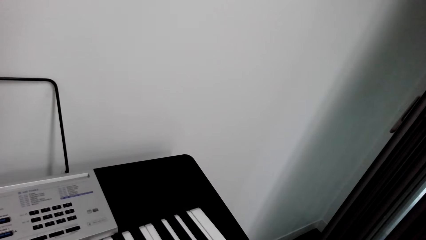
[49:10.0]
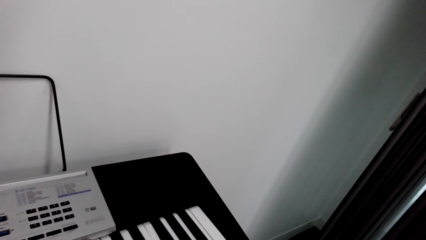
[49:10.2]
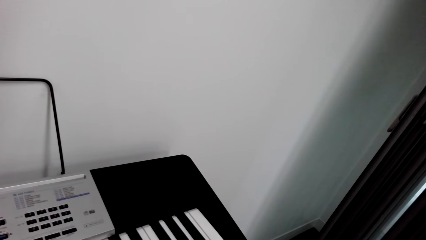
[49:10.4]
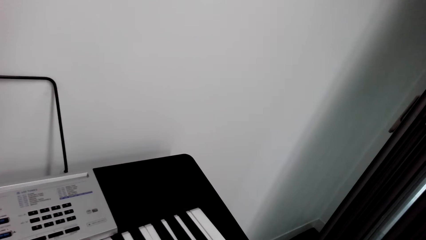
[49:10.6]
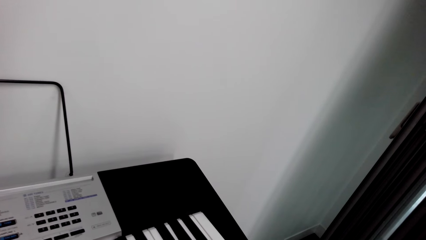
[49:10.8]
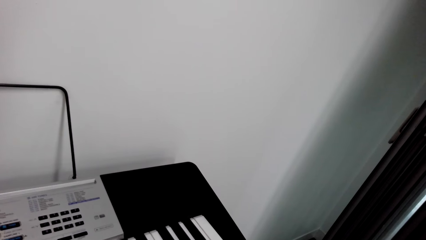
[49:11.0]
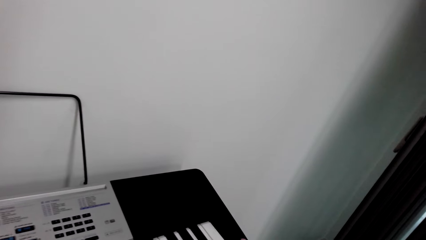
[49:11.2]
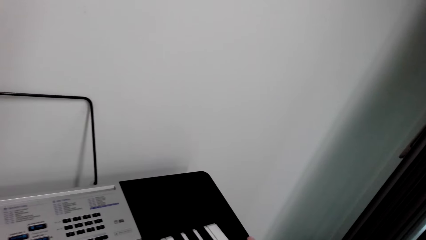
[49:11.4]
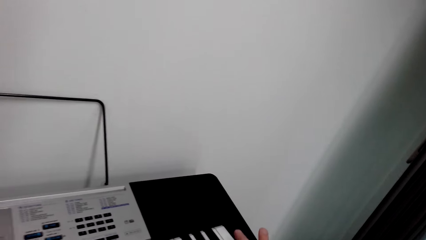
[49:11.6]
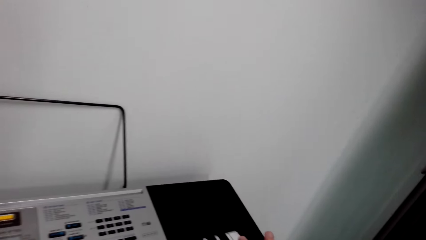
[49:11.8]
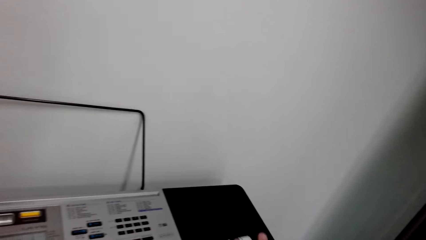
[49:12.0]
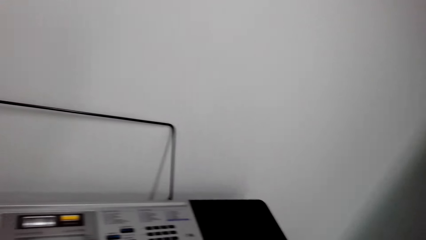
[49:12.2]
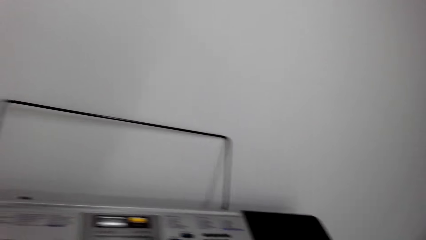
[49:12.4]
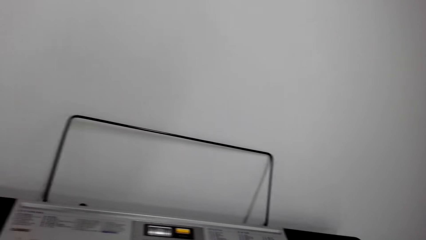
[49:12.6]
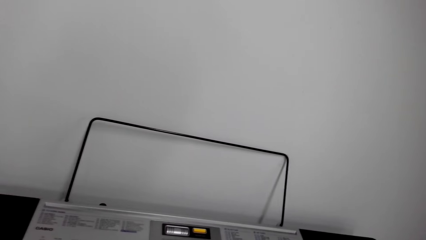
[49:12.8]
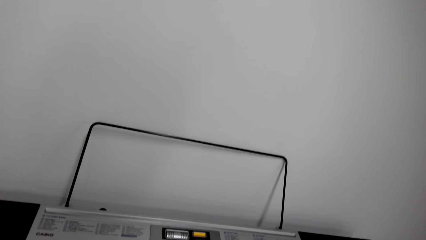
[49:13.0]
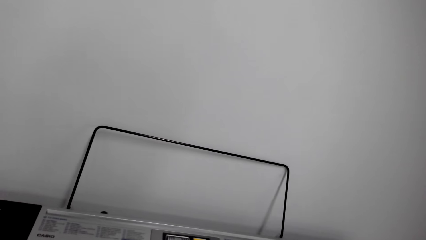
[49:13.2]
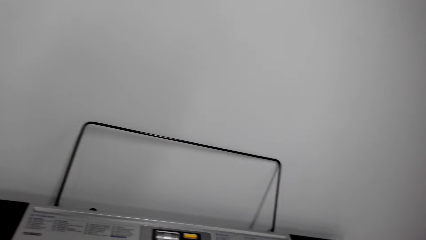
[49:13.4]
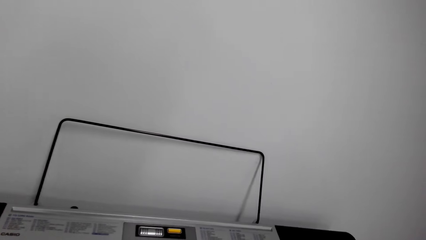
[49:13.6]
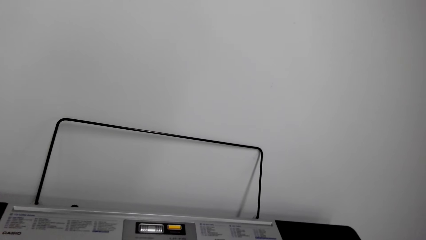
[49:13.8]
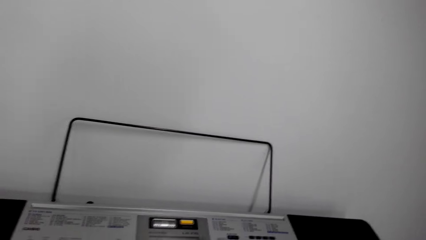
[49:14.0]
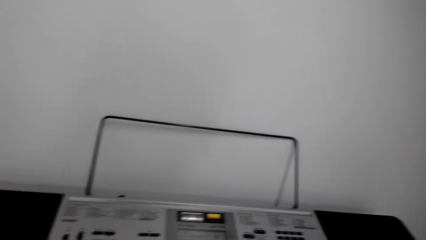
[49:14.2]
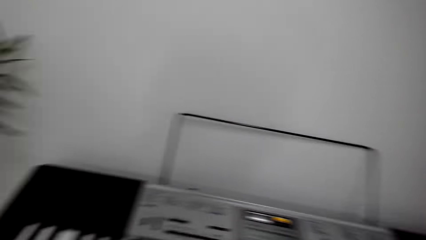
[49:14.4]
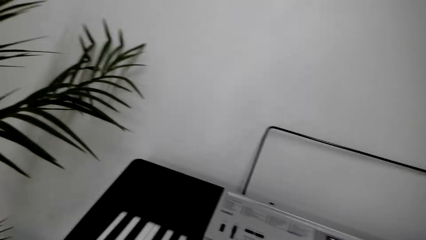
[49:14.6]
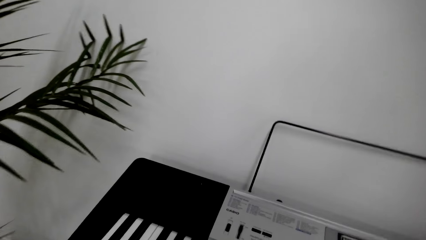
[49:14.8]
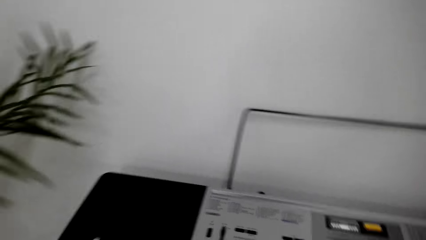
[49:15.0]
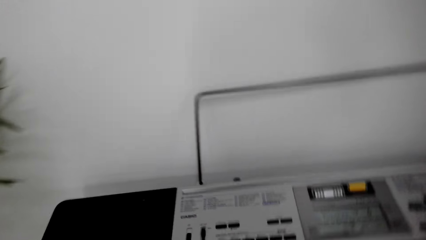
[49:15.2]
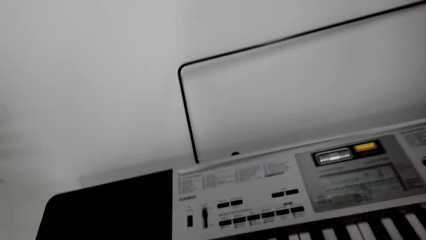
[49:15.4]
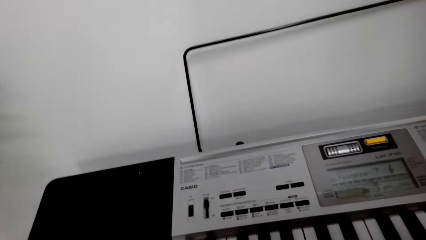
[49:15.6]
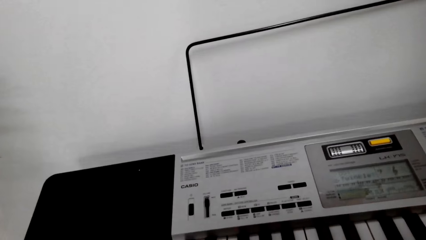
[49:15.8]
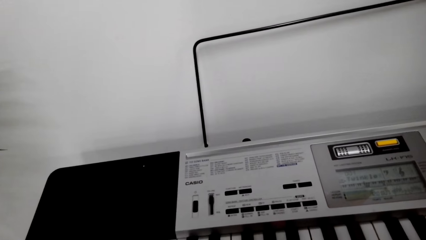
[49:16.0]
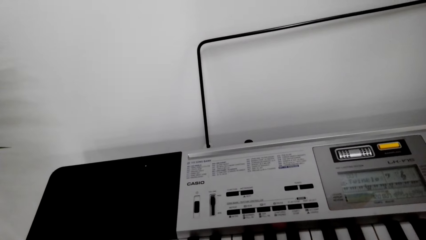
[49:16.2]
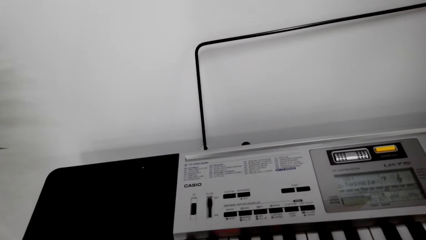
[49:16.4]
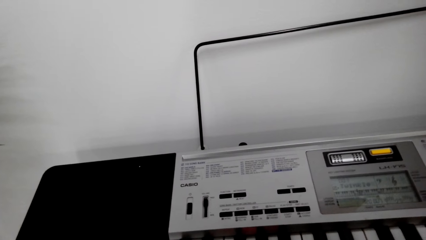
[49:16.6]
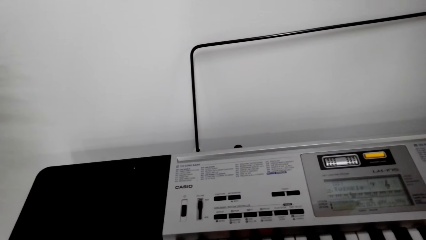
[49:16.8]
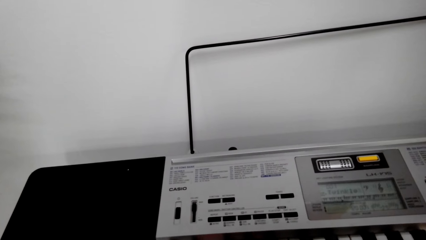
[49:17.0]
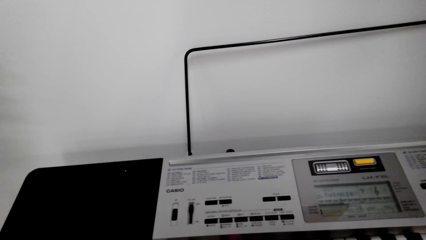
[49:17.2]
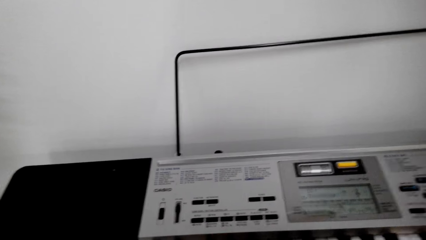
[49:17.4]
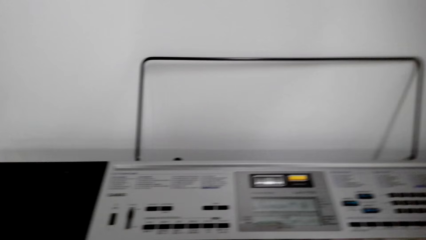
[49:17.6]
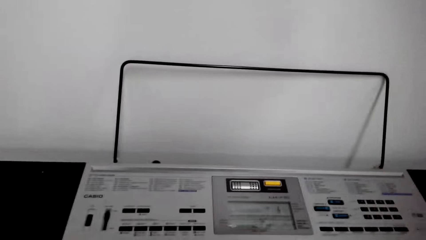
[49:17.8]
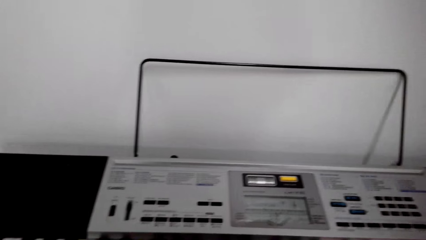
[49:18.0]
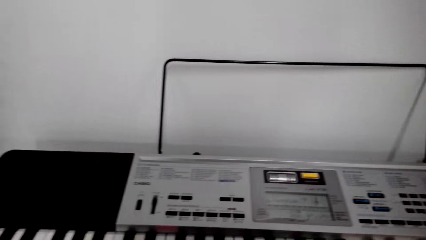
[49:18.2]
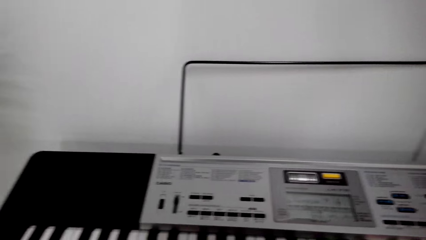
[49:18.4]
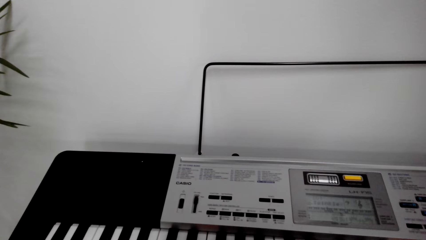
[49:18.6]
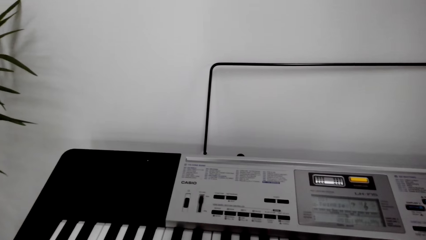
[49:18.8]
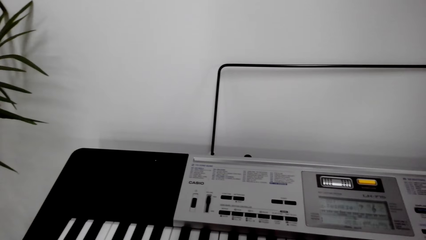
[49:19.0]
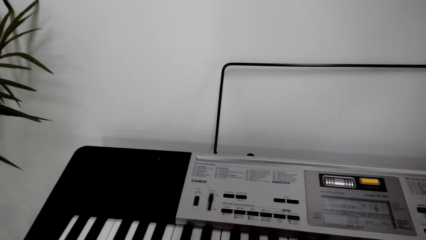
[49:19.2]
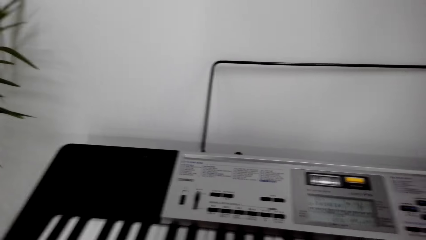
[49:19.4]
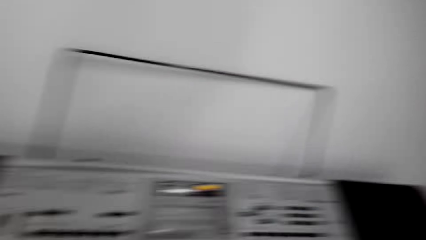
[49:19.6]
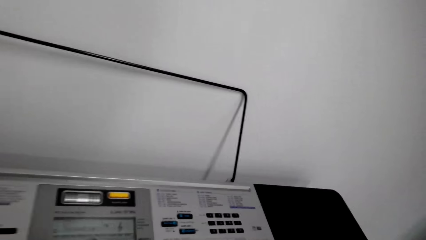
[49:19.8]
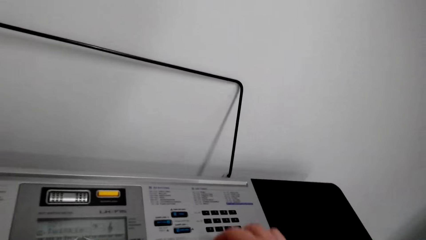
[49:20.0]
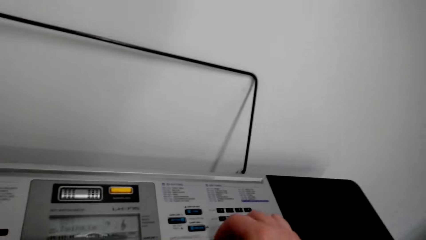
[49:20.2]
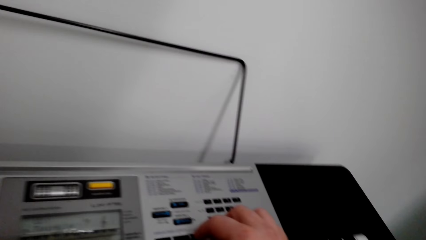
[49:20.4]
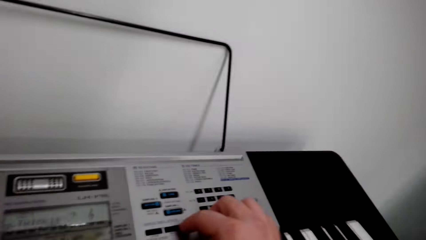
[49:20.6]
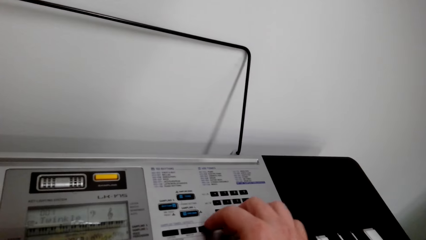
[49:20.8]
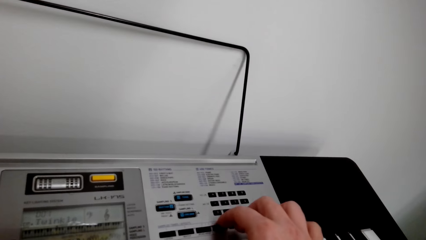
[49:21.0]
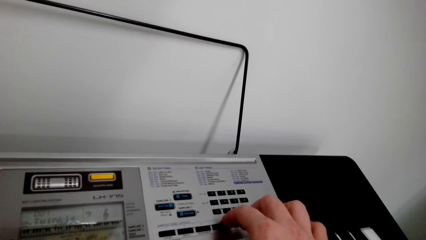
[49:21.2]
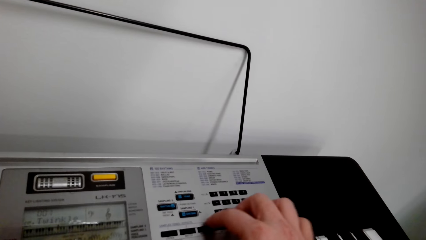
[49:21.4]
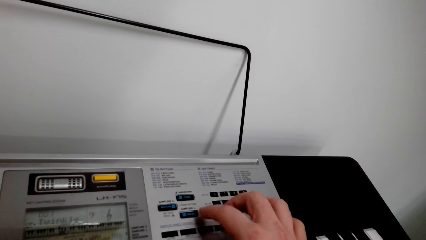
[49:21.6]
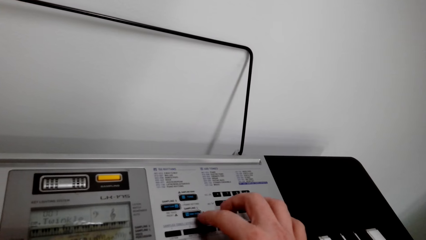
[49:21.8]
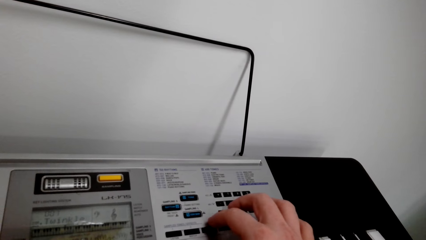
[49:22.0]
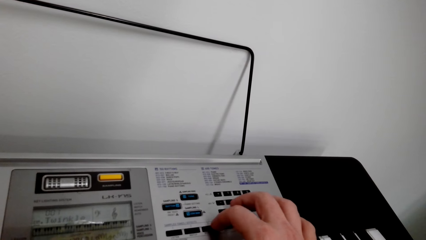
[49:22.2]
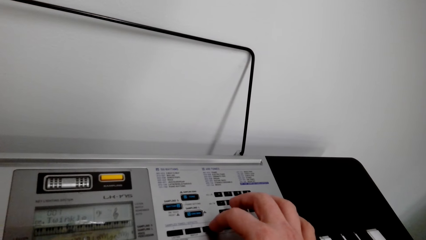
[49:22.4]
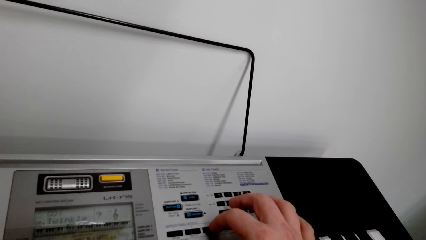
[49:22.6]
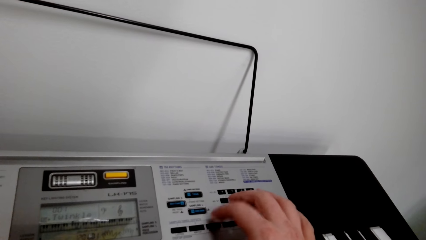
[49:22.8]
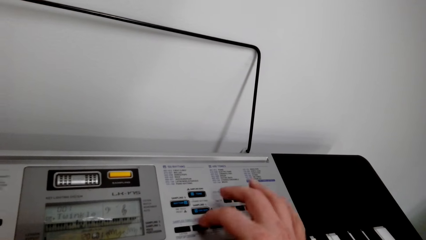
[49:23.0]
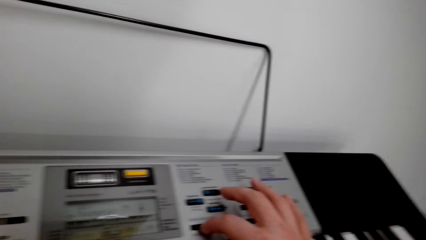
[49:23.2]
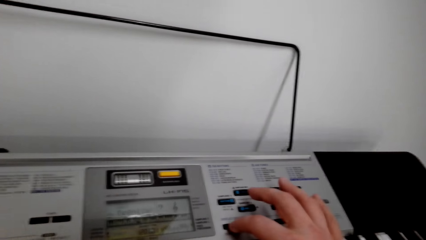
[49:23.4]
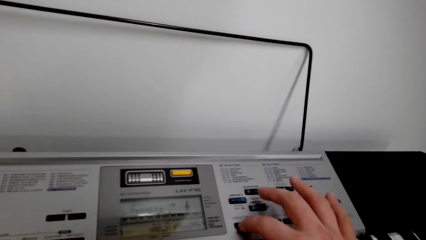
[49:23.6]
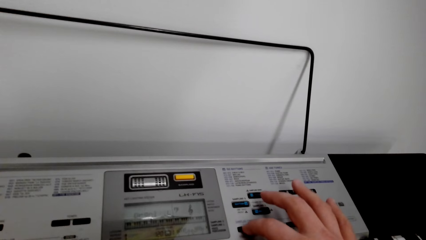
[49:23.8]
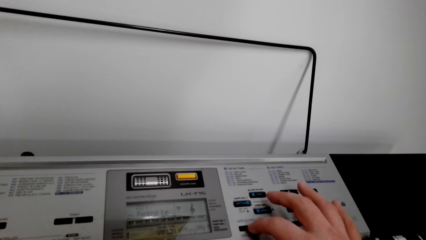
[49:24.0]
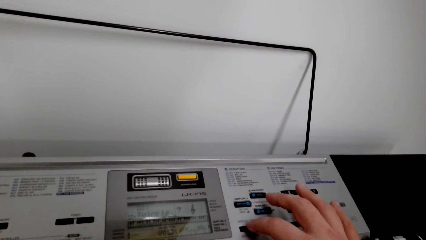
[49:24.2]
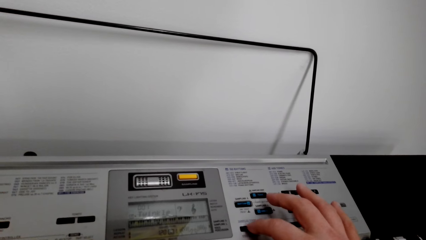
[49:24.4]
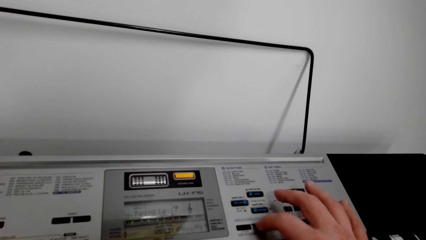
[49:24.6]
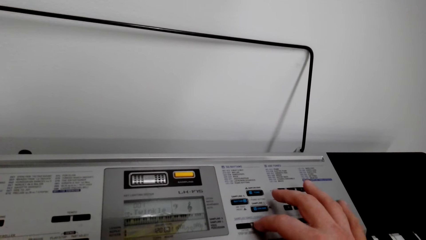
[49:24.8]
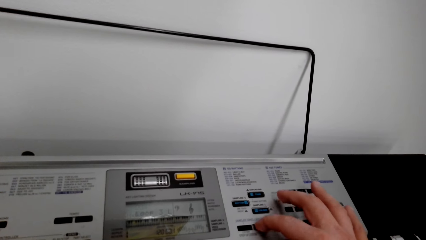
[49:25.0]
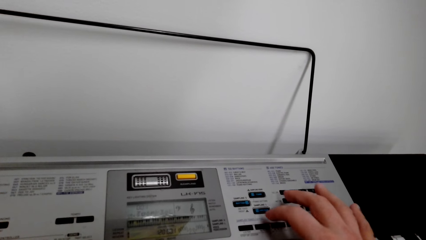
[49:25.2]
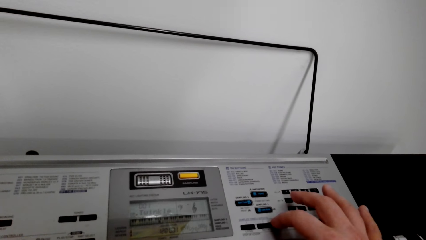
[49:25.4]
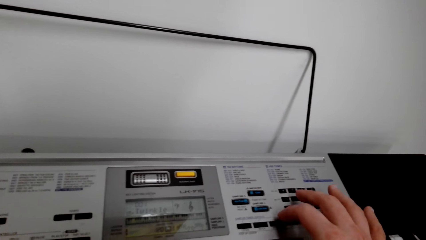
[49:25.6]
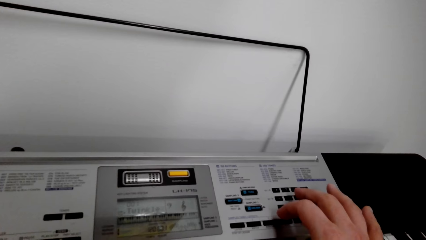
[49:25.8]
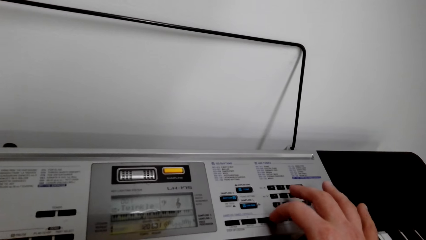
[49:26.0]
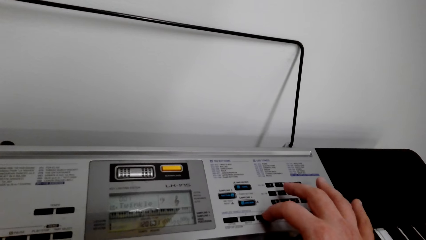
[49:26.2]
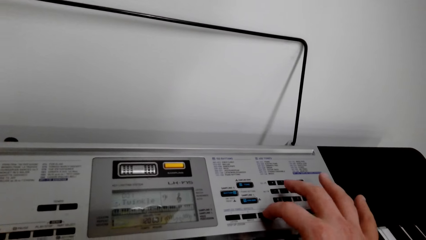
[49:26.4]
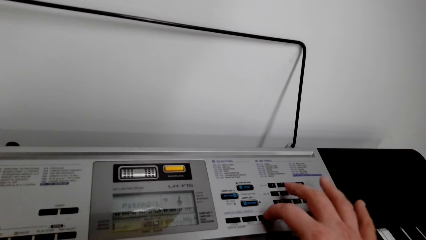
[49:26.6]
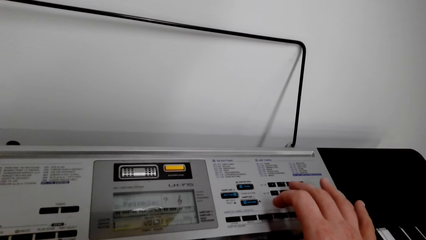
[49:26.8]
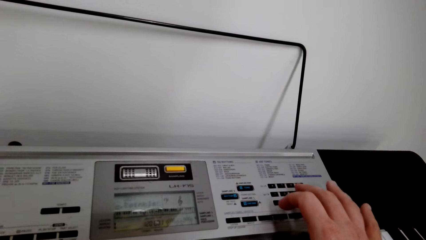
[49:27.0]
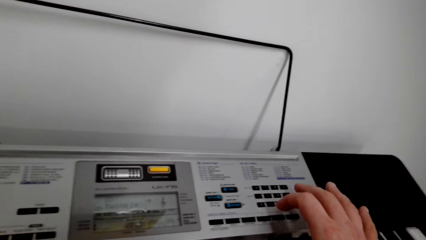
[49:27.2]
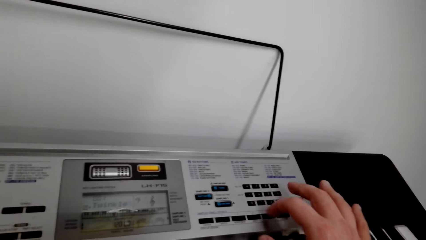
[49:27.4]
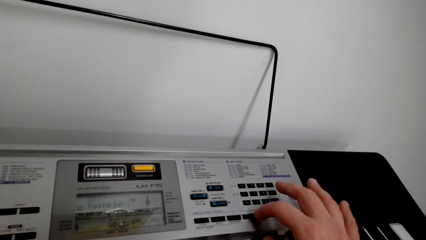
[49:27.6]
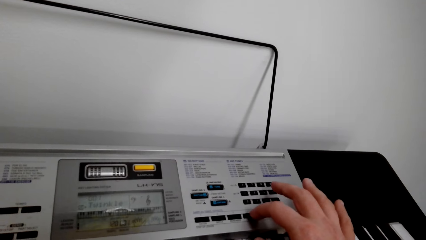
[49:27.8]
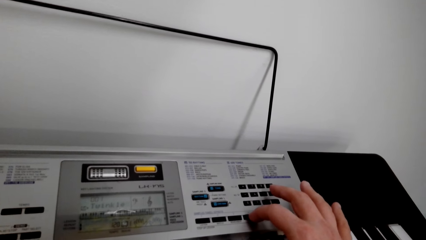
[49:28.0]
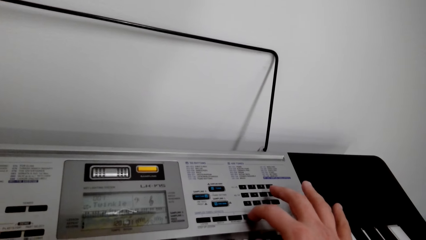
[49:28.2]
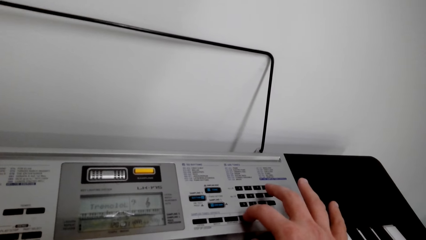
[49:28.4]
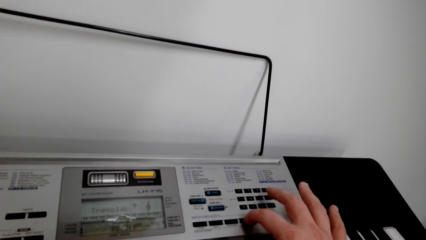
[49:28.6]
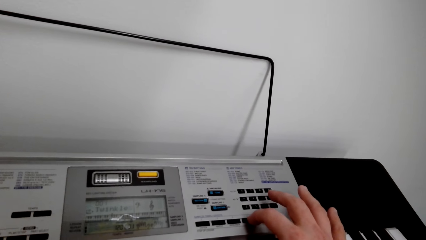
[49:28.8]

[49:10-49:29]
The camera wearer adjusts keys on the piano. They press a button on the piano.
